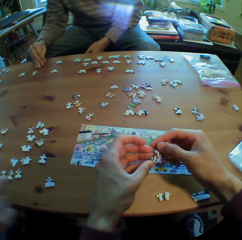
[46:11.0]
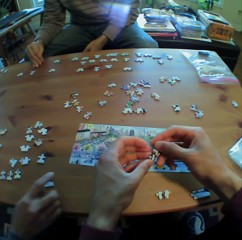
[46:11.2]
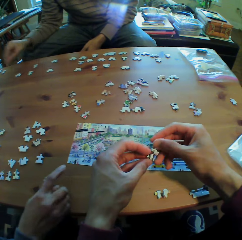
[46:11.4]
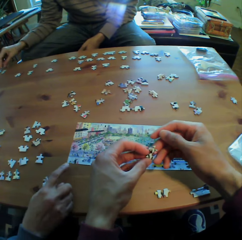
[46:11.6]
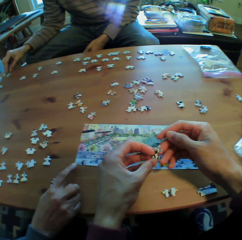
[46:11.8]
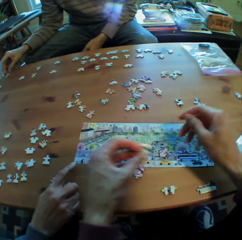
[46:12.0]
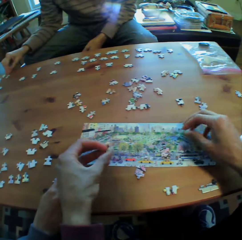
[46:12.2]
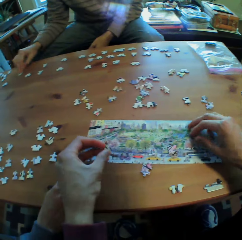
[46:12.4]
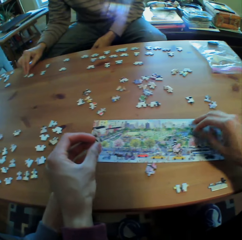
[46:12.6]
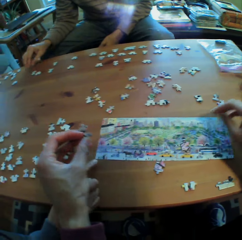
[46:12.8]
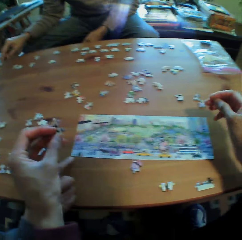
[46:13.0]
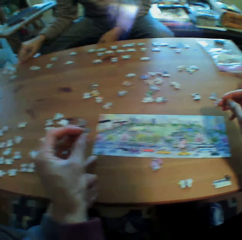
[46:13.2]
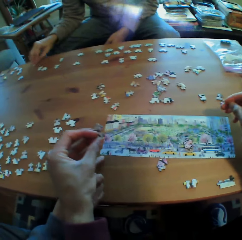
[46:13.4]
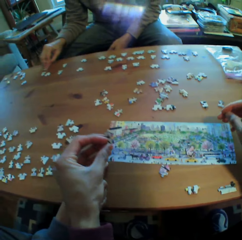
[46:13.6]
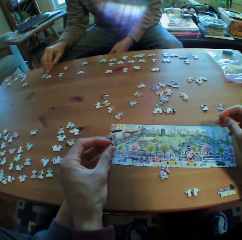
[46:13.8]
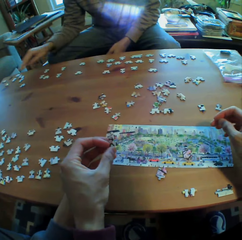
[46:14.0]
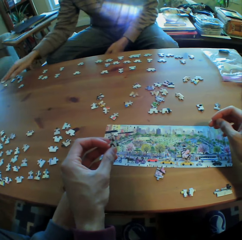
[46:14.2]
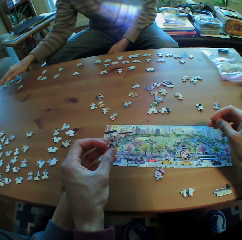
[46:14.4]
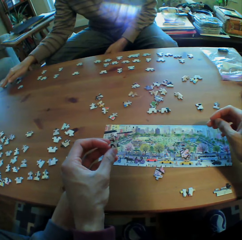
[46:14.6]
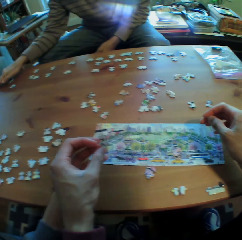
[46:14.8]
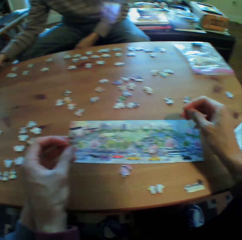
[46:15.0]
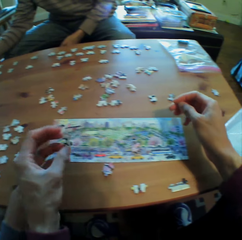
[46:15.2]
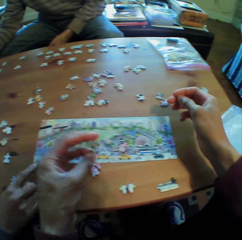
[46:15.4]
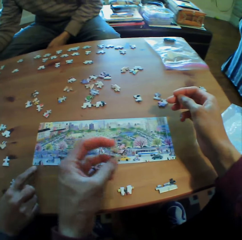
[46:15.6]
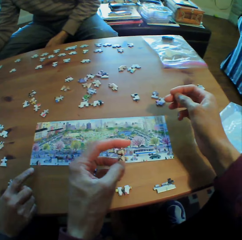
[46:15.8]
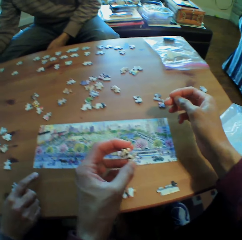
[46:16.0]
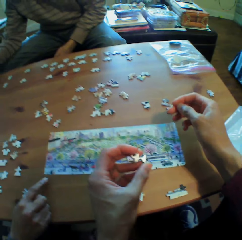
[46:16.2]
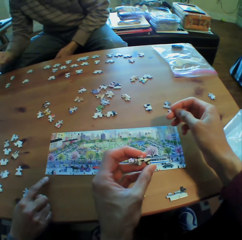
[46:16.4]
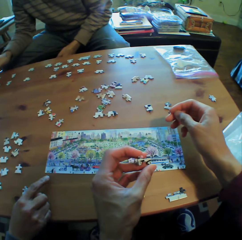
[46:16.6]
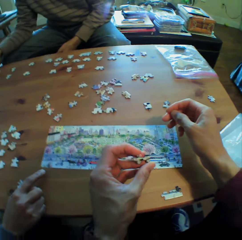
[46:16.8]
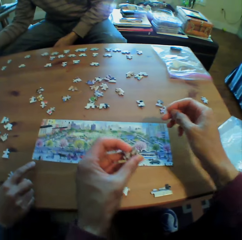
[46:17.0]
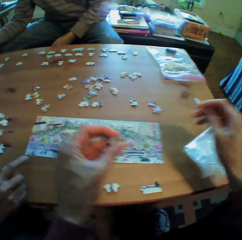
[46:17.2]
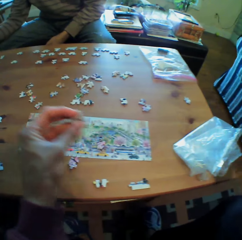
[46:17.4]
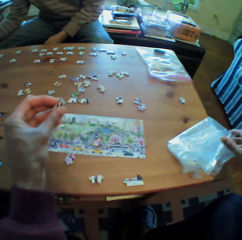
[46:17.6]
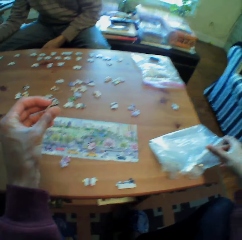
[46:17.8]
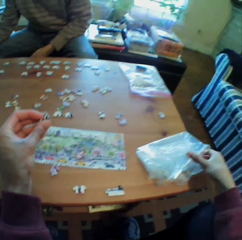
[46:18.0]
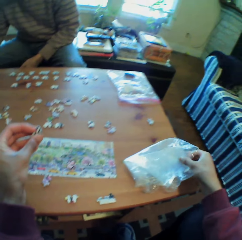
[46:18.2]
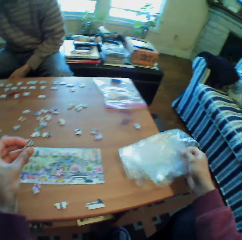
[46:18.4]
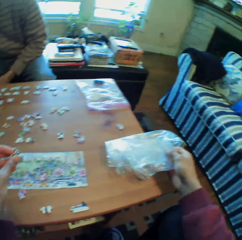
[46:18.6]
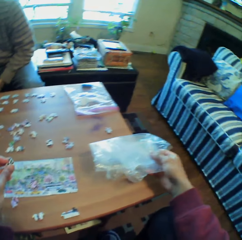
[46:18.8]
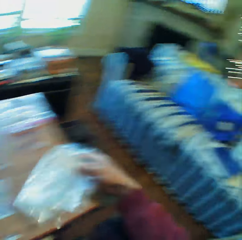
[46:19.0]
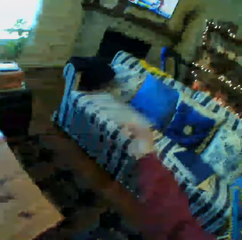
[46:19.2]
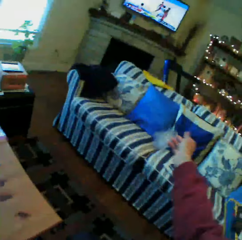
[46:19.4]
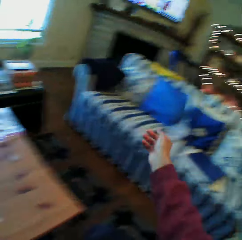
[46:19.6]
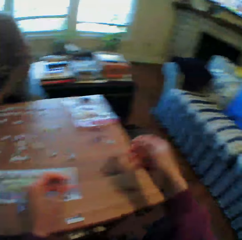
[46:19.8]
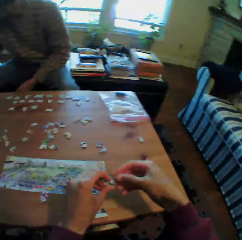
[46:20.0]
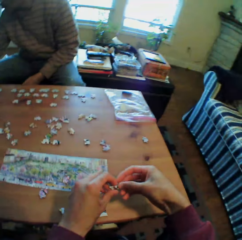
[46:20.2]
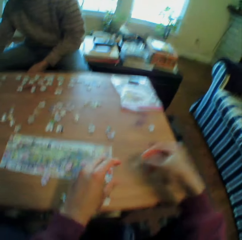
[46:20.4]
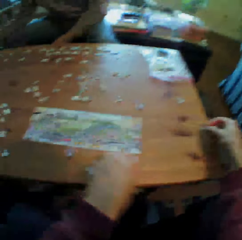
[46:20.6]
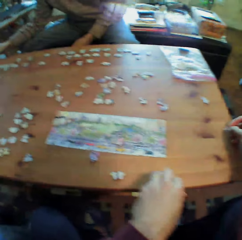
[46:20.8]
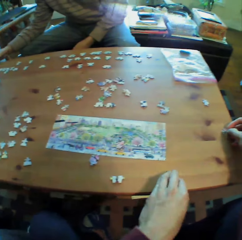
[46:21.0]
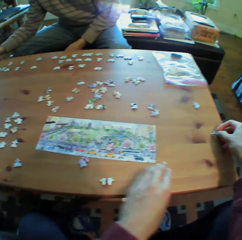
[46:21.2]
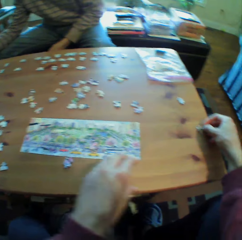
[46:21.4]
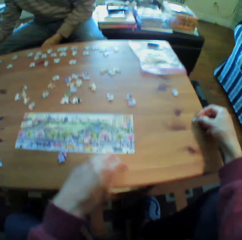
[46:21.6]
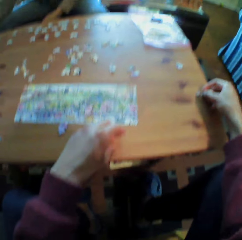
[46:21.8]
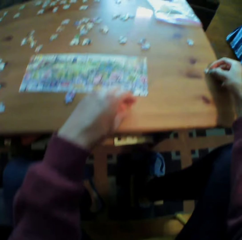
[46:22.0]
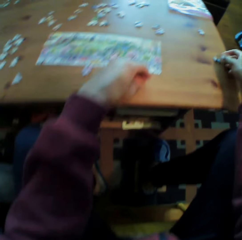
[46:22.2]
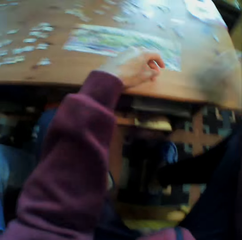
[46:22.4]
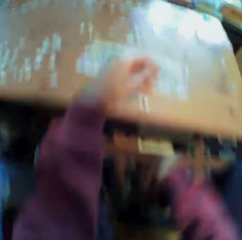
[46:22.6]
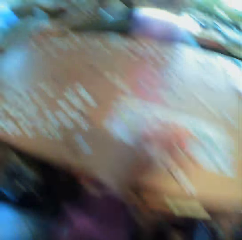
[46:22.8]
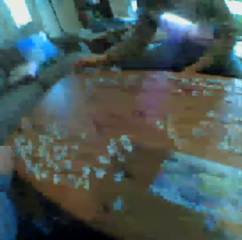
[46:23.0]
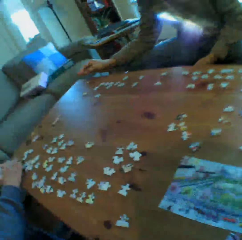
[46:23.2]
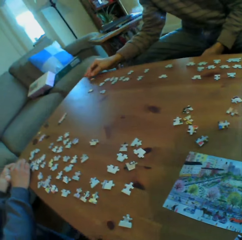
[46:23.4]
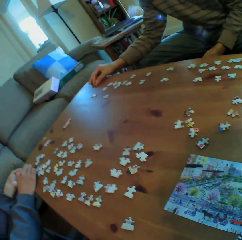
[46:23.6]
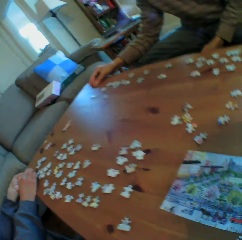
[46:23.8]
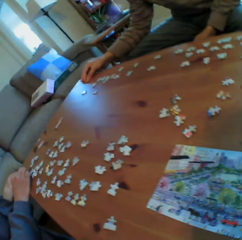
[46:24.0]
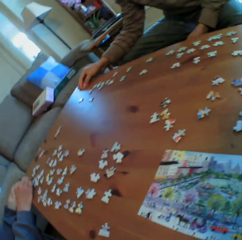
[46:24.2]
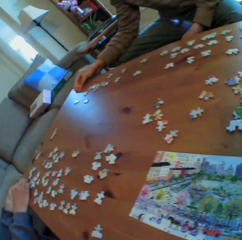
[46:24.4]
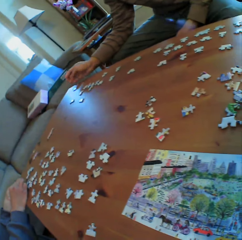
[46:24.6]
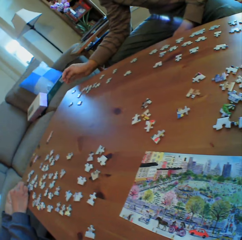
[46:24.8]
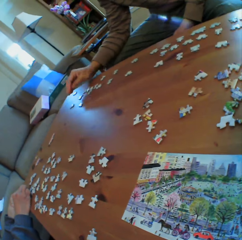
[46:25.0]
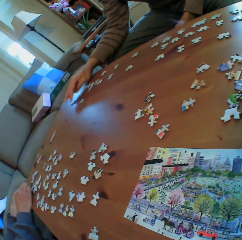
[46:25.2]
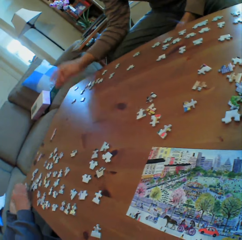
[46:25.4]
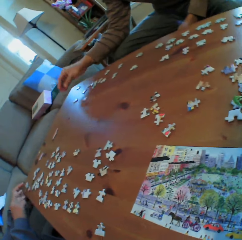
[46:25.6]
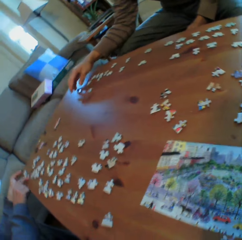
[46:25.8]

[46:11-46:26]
A man points at the picture on the table. The camera wearer picks up a polythene paper from the table and throws the polythene paper on the sofa set. He holds puzzles on his hands. He puts aside something. Another man arranges the puzzles on the table. The camera wearer arranges the puzzle on the table. He puts his hand under the table. The first man arranges the puzzles on the table. The other man arranges the puzzles on the table.

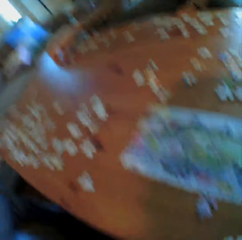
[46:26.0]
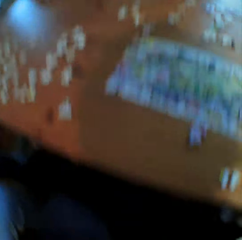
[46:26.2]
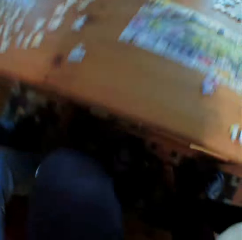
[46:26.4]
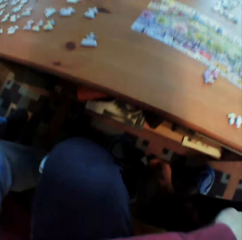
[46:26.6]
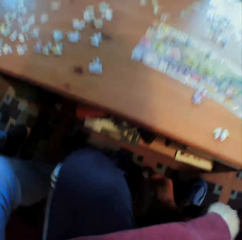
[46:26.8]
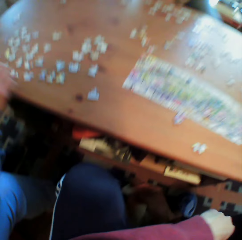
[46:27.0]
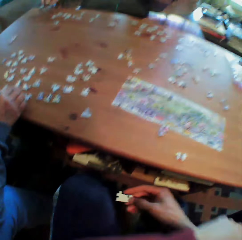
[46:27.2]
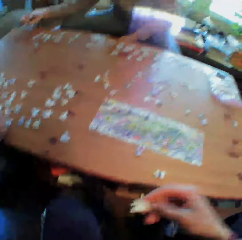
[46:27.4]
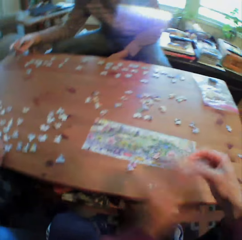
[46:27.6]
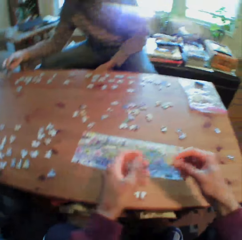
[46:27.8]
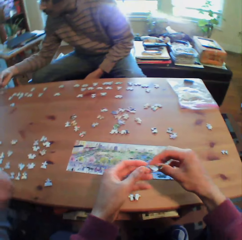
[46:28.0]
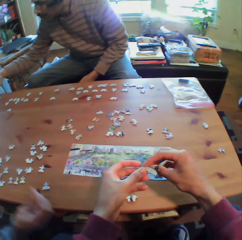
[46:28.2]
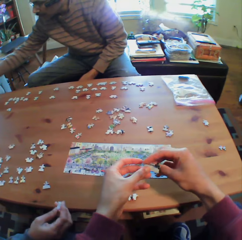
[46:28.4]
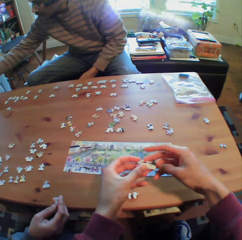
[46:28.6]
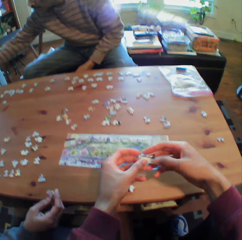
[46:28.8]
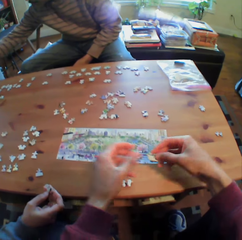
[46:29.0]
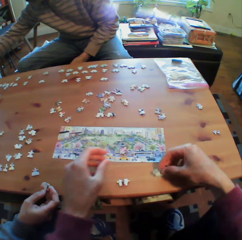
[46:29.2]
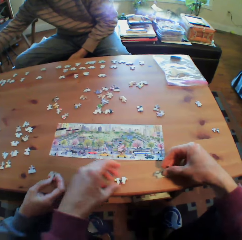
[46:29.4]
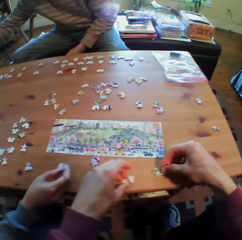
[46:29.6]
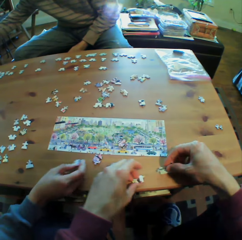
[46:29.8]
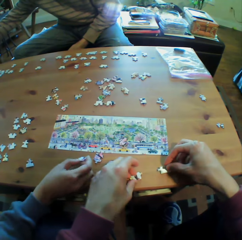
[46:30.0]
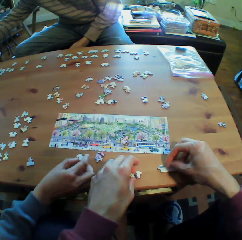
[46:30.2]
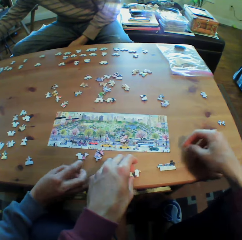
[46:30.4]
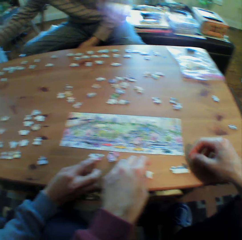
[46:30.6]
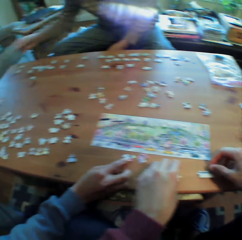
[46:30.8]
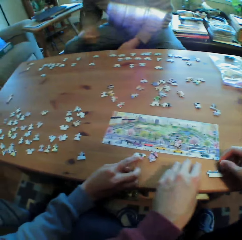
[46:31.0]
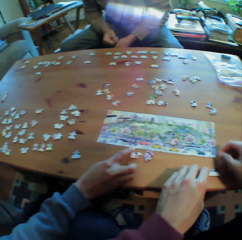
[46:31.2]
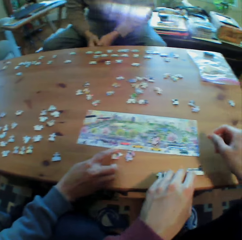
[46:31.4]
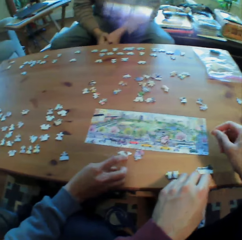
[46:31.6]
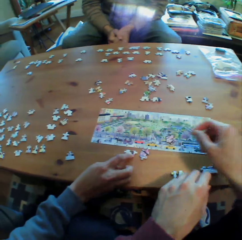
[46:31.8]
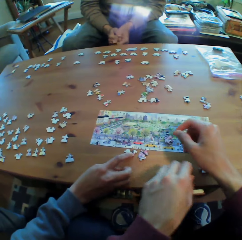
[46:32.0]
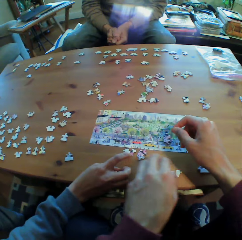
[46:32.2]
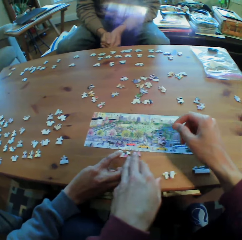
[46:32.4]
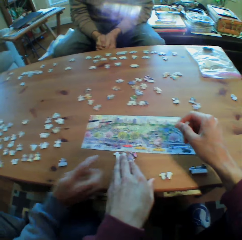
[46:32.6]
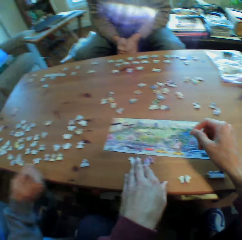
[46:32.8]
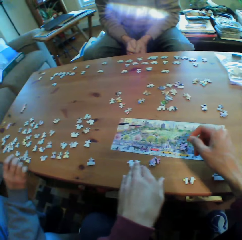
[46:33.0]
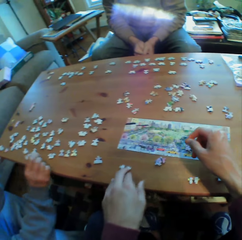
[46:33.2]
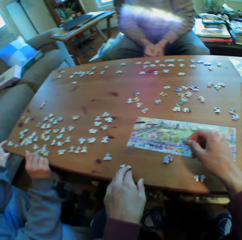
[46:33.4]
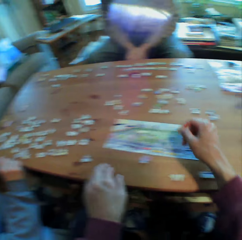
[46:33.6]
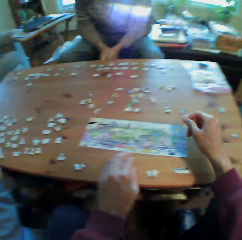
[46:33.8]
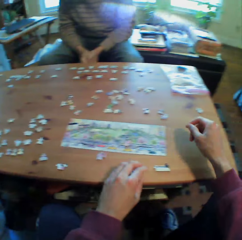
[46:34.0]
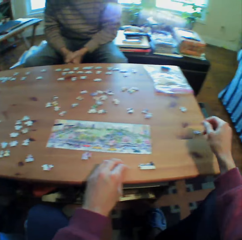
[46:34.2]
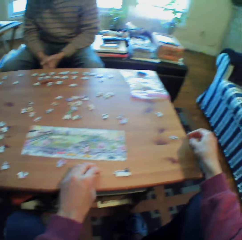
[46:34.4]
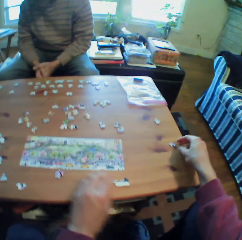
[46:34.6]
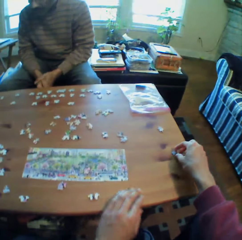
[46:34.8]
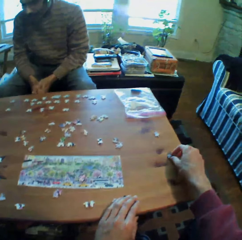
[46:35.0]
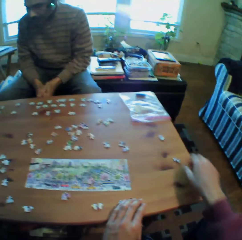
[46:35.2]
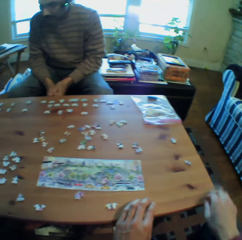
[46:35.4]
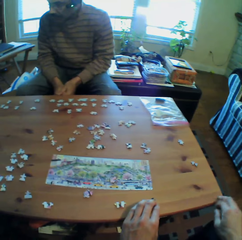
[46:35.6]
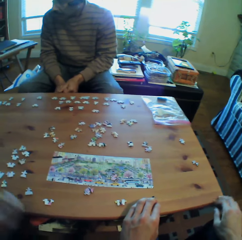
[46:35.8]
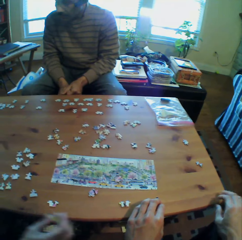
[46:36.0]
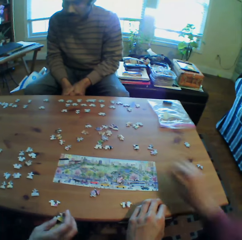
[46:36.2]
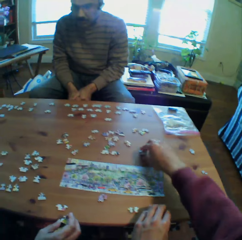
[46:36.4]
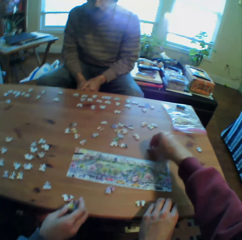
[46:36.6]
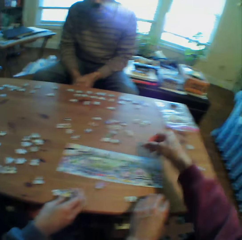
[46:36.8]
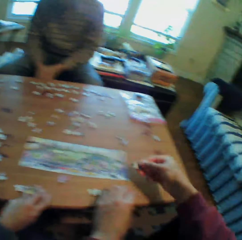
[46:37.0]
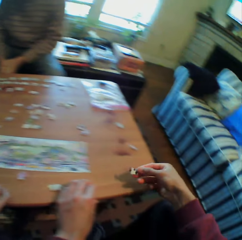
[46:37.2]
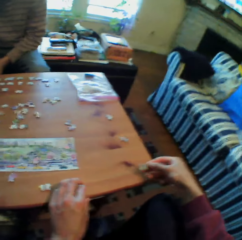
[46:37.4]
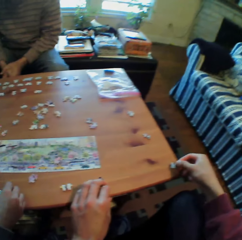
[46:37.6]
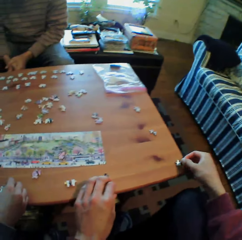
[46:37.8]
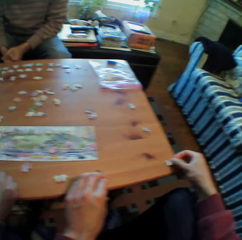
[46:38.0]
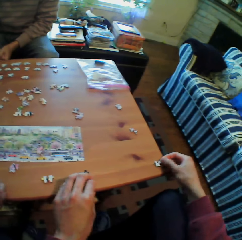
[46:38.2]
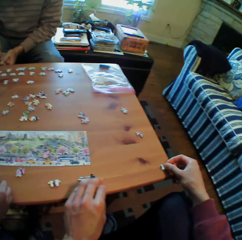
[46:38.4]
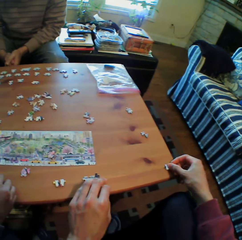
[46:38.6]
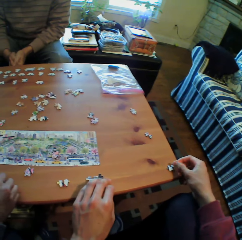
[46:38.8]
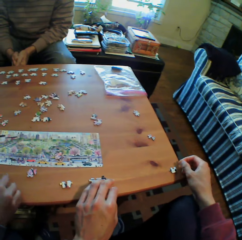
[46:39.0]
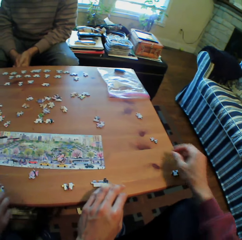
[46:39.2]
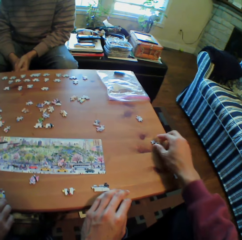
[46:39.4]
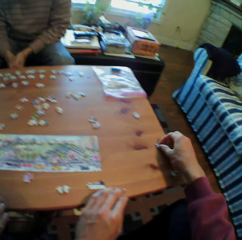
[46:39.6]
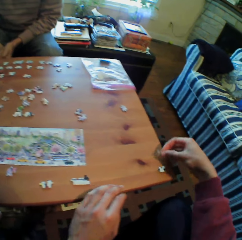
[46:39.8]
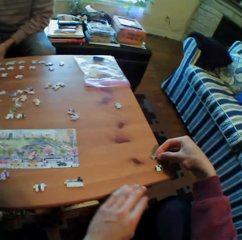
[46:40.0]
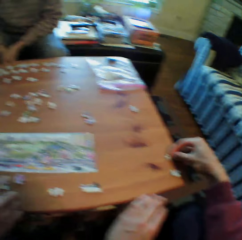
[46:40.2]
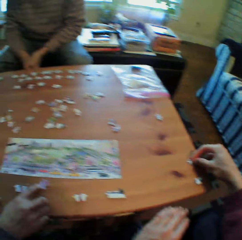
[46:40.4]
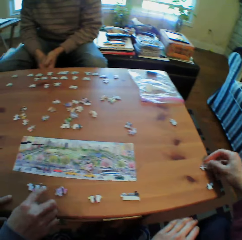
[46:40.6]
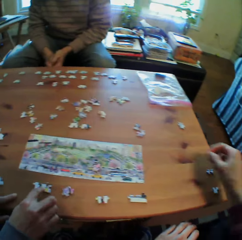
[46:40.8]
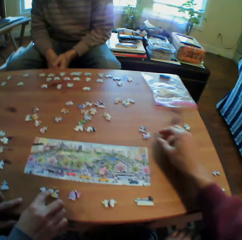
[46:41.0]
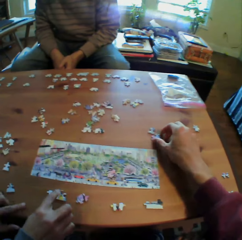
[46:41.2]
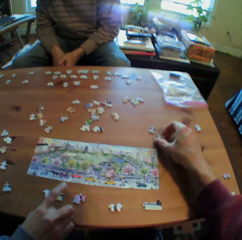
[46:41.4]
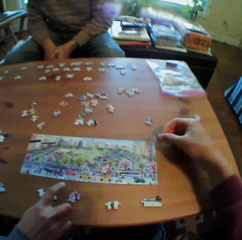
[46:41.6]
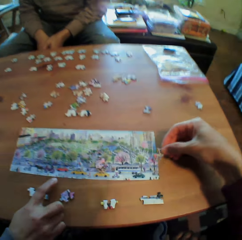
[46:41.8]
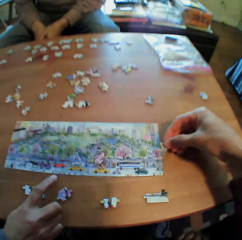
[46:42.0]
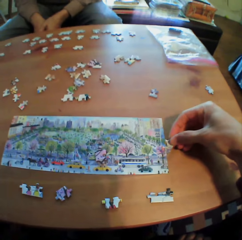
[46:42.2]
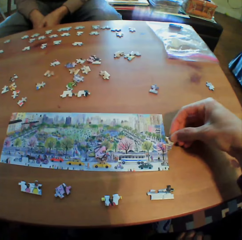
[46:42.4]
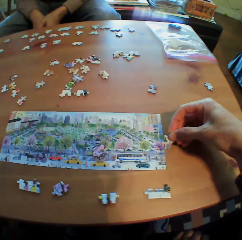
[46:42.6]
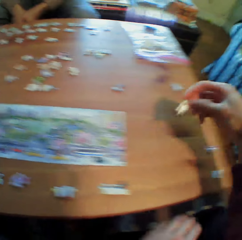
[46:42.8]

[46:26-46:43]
The camera wearer picks a puzzle from the ground. A man arranges puzzles on the table. Another man arranges puzzles on the table. The other man puts his hands together. The first man arranges puzzles on the table. He arranges puzzles on the table again.
